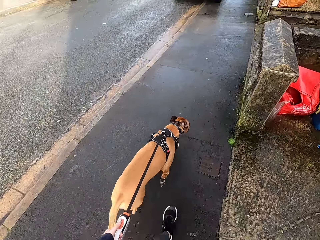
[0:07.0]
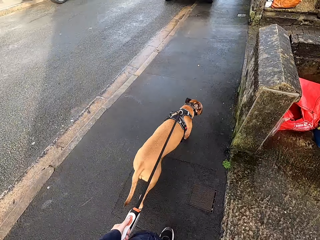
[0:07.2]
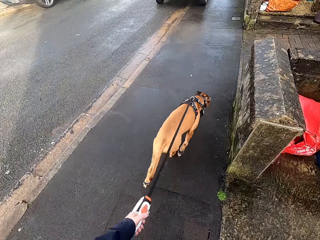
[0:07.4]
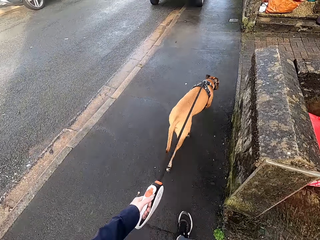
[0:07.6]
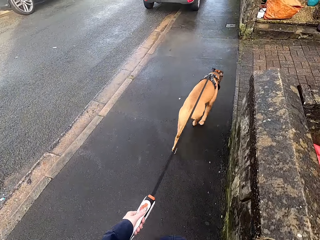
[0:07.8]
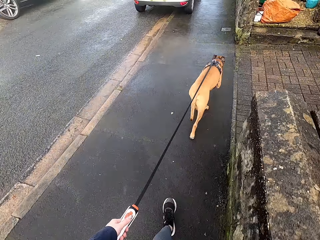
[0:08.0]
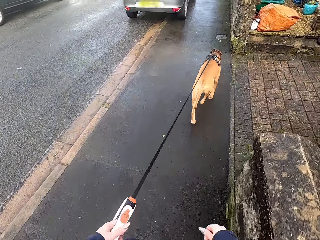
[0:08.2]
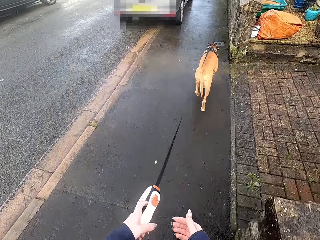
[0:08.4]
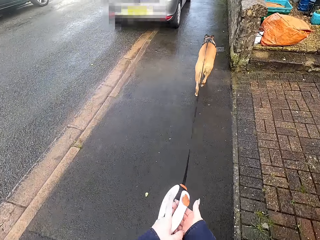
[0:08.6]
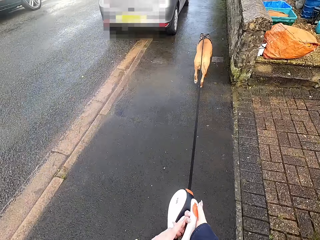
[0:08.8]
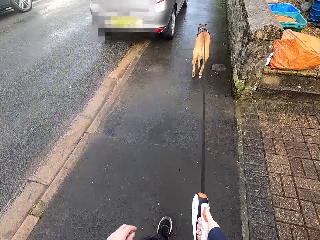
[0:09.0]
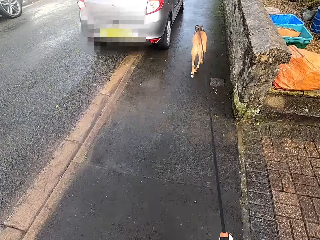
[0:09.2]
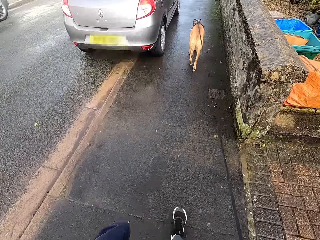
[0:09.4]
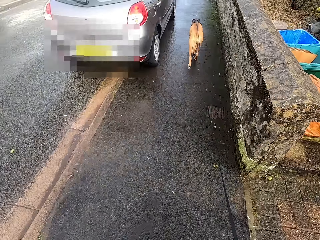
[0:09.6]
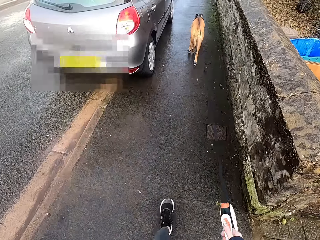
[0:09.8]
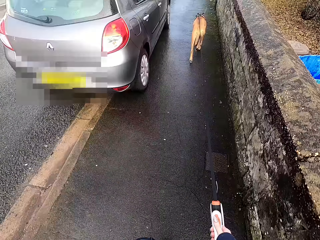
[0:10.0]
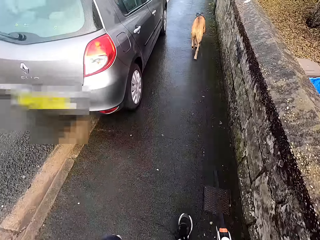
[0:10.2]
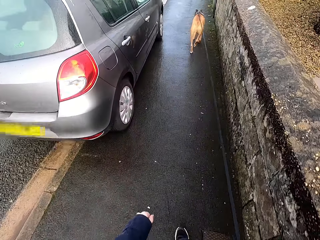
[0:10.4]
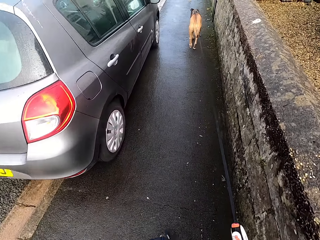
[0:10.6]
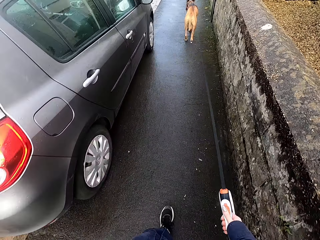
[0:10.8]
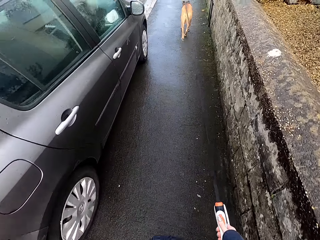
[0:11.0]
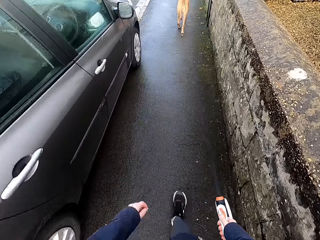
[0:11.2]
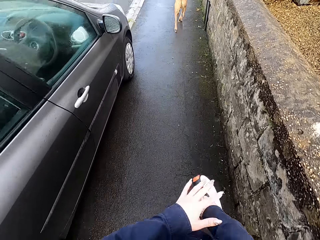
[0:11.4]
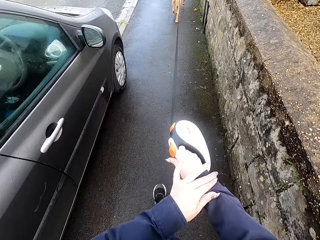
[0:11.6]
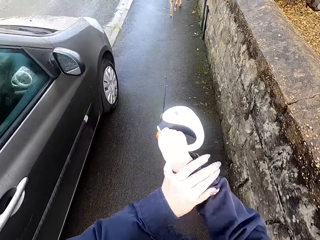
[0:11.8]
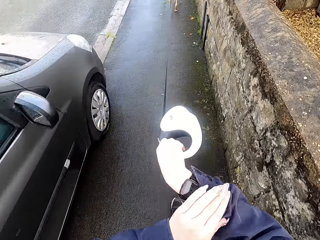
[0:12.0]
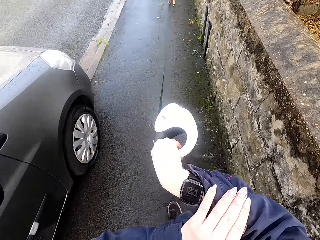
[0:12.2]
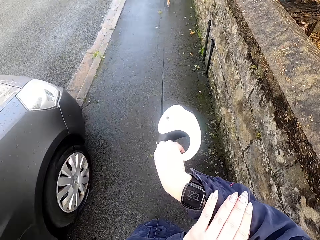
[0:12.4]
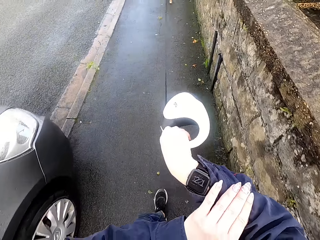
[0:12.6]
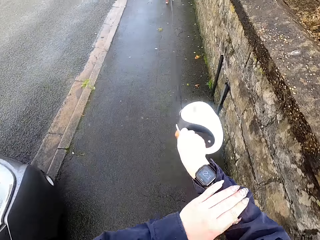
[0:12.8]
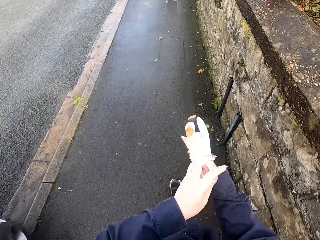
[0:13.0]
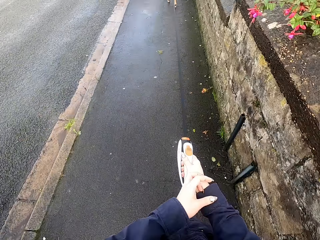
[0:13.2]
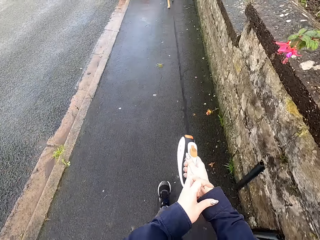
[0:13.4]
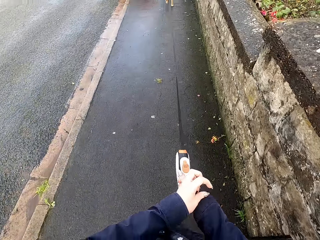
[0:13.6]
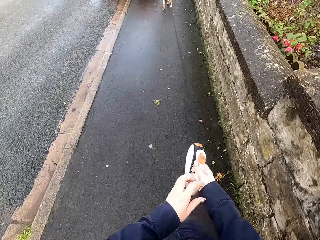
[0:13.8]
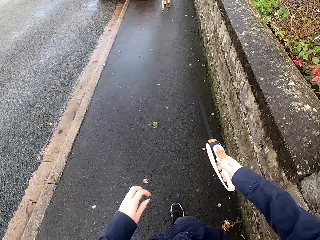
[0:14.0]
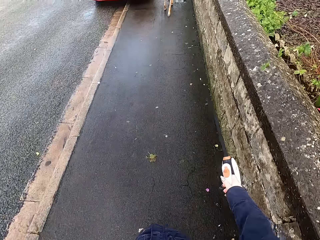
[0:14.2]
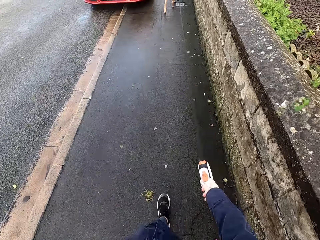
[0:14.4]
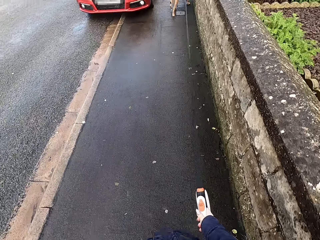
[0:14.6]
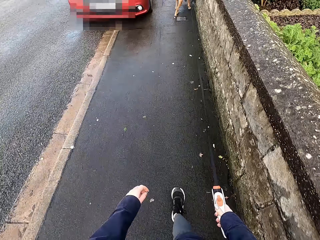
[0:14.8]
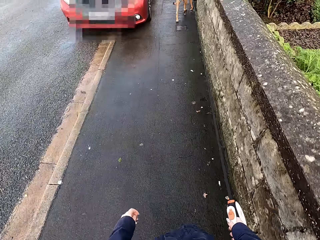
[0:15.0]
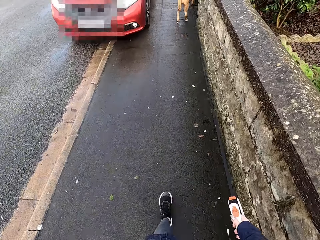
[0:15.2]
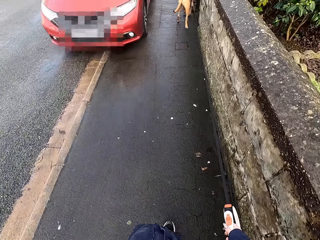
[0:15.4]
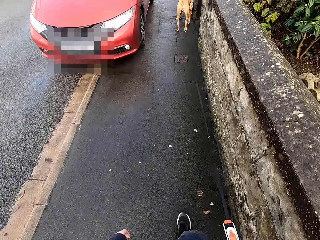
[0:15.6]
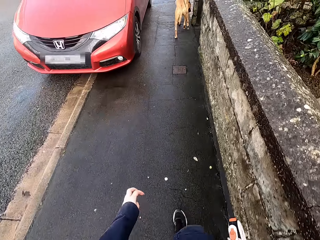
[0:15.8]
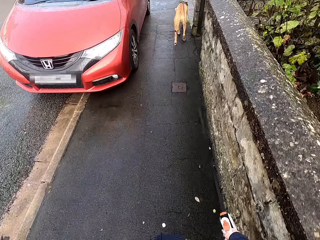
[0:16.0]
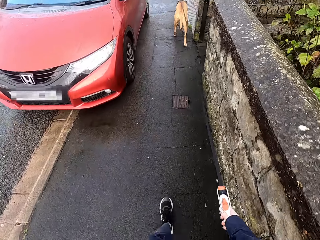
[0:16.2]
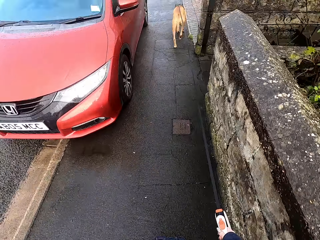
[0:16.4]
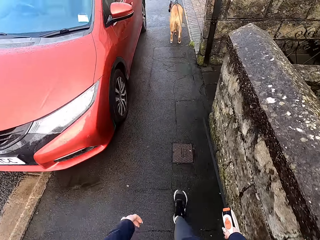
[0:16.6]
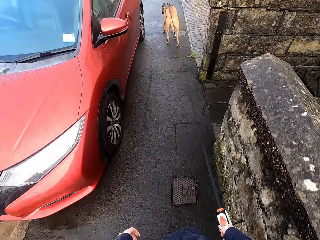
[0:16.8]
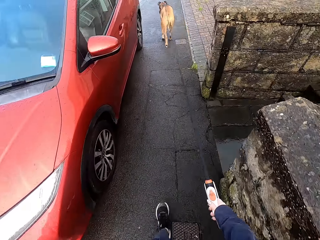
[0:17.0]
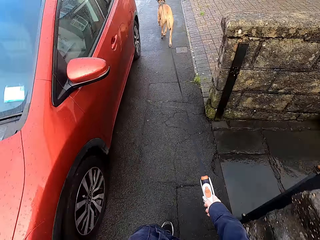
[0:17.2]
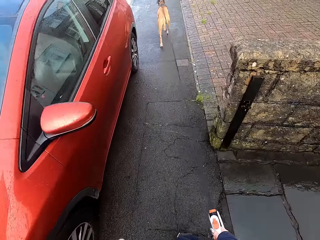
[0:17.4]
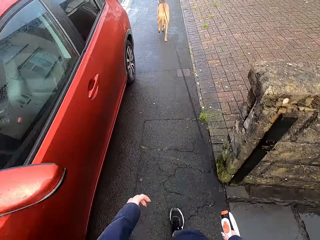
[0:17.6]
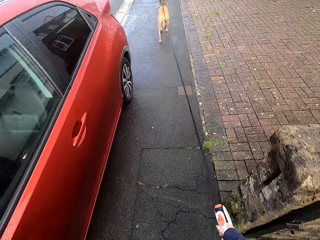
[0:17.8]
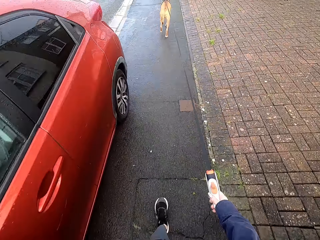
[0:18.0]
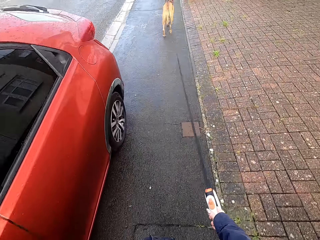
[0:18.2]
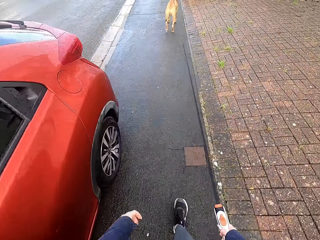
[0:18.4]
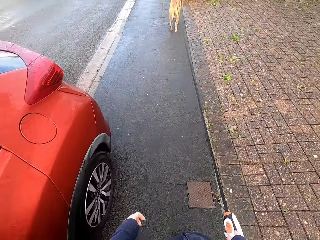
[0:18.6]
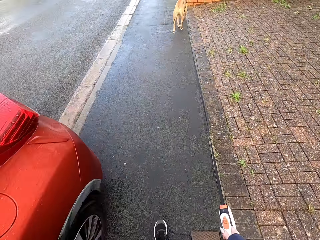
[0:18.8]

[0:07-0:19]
The camera wearer walks a dog. She passes the leash from her left hand to her right hand. She pulls up her right sleeve. She checks a watch on her right hand. She walks the dog.

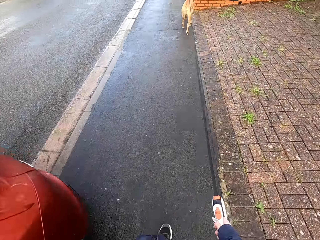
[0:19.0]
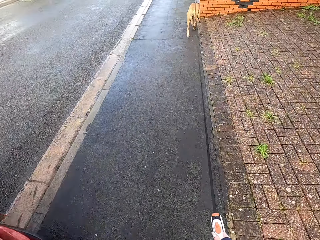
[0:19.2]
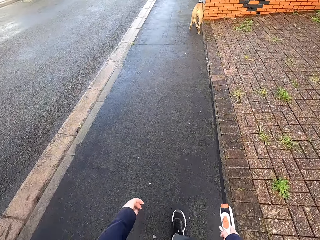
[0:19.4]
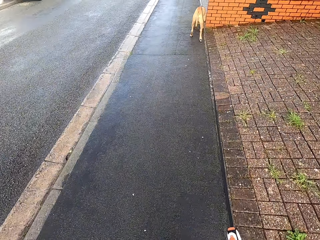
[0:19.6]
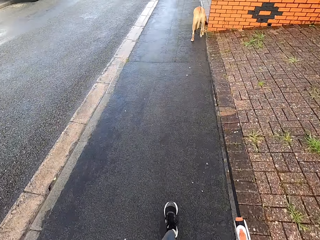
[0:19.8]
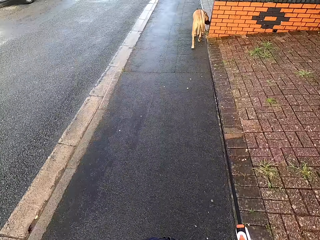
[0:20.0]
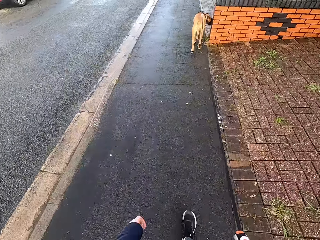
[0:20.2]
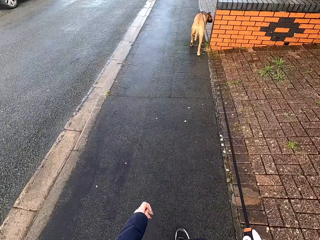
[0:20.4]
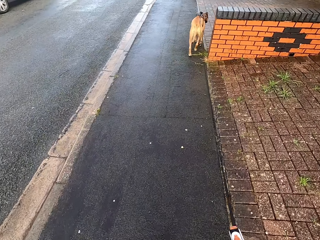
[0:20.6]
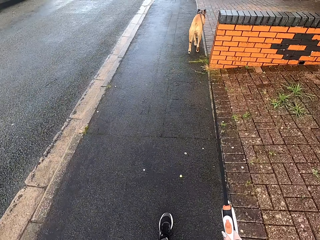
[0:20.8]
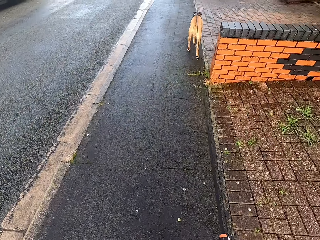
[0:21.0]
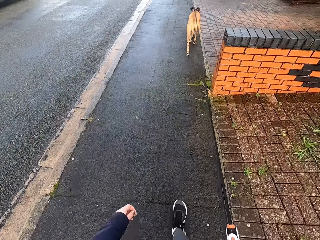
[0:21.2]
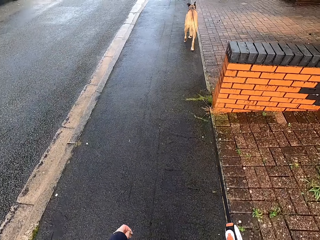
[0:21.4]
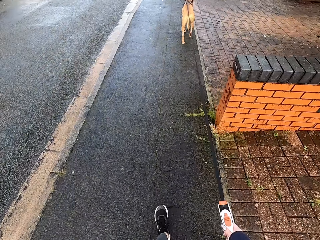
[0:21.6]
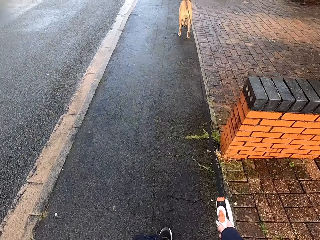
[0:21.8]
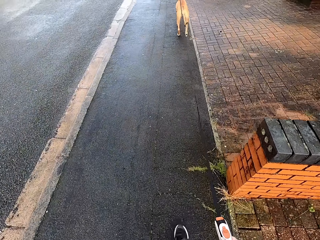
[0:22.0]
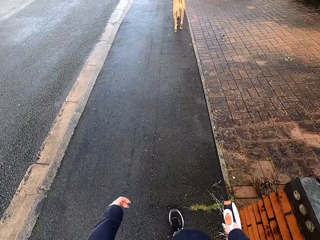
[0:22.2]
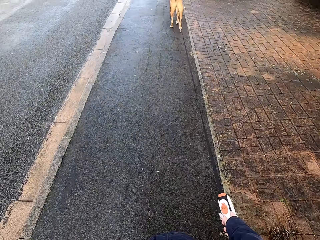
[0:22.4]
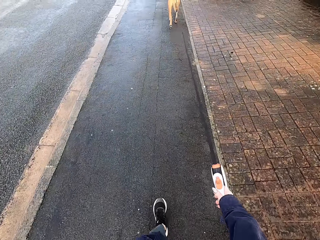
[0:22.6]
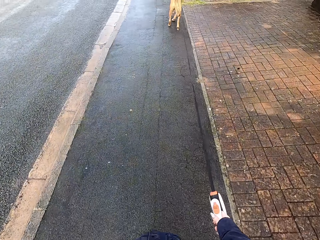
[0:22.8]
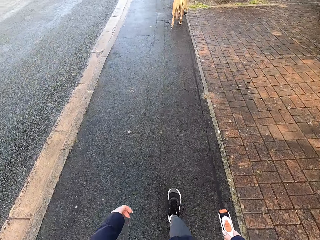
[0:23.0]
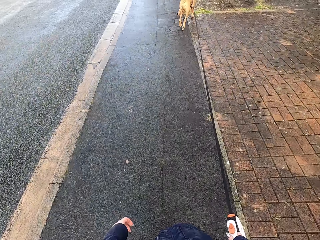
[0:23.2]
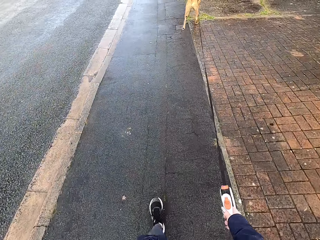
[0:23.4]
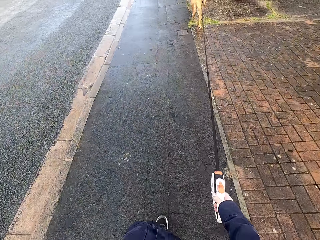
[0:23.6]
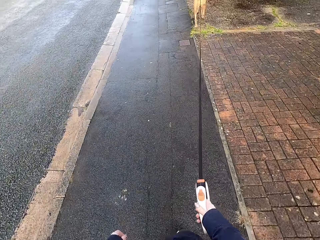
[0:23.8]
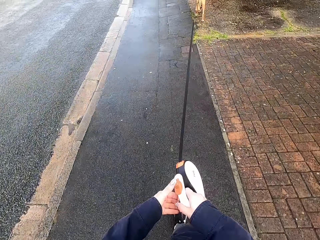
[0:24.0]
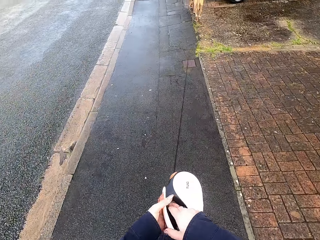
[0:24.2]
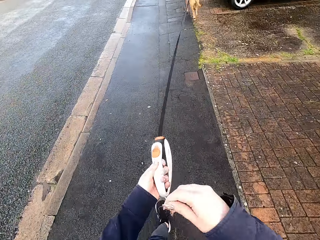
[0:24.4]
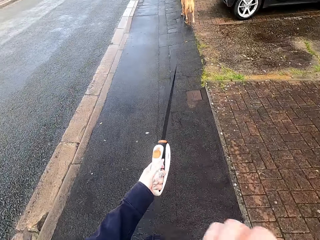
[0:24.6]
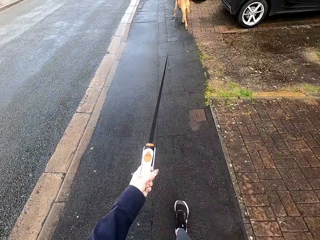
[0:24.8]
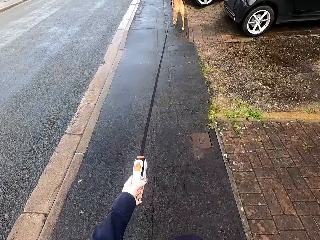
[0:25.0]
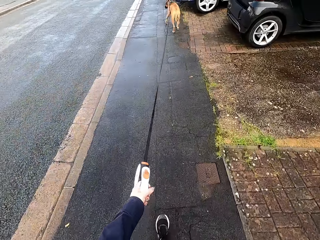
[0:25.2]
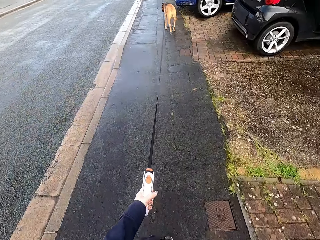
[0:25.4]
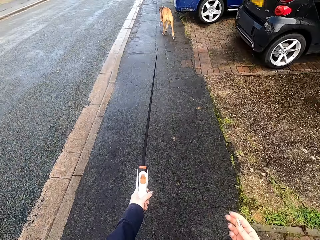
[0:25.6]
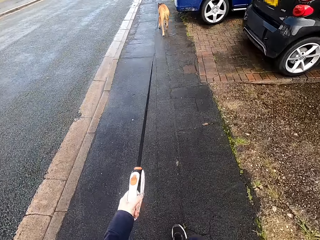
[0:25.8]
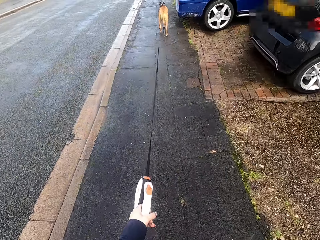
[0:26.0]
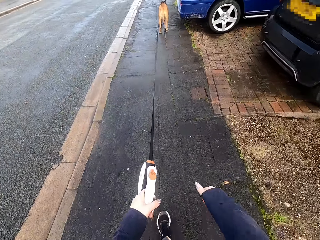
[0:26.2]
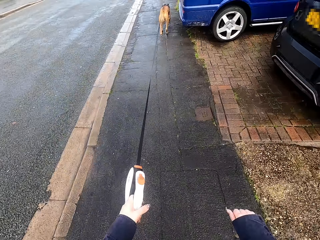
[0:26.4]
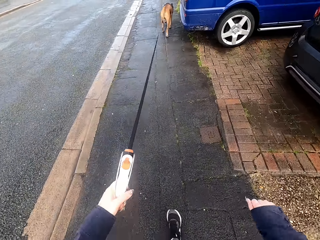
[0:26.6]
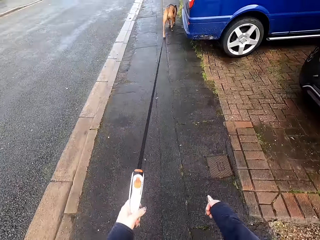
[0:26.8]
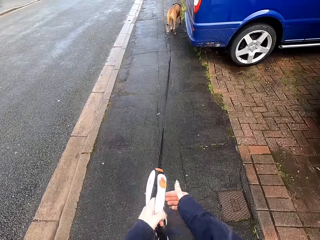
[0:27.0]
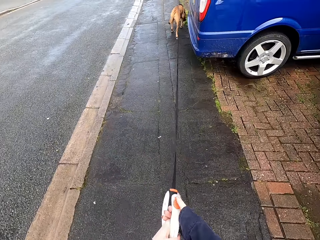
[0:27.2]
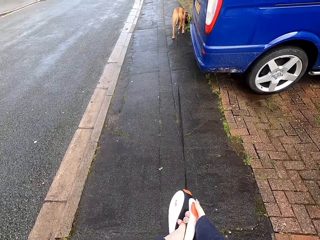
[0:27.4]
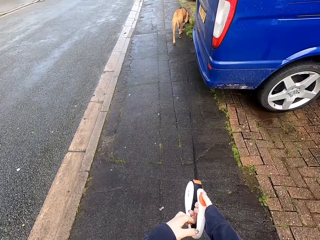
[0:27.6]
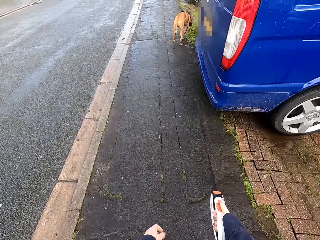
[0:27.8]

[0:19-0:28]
The camera wearer passes the leash from her right hand to her left hand. She walks a dog. She passes the leash from her left hand to her right hand.
